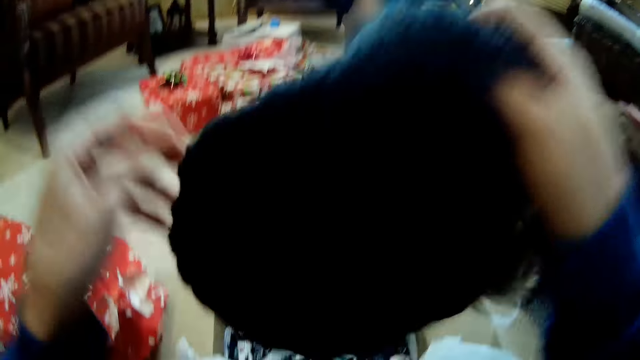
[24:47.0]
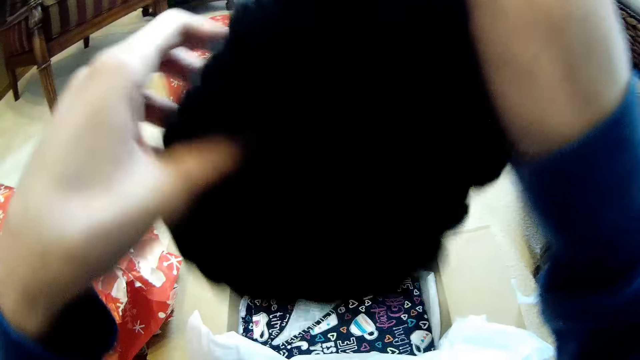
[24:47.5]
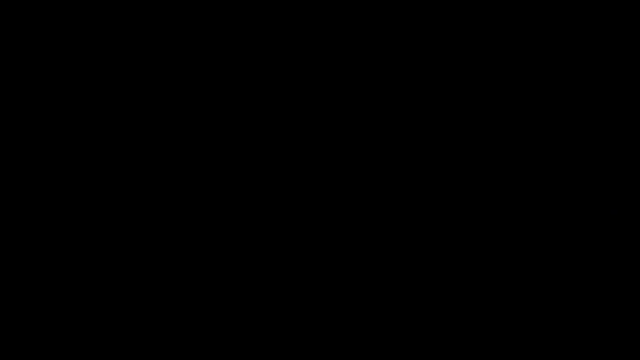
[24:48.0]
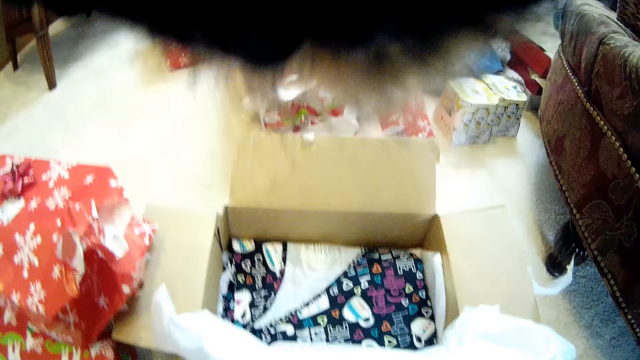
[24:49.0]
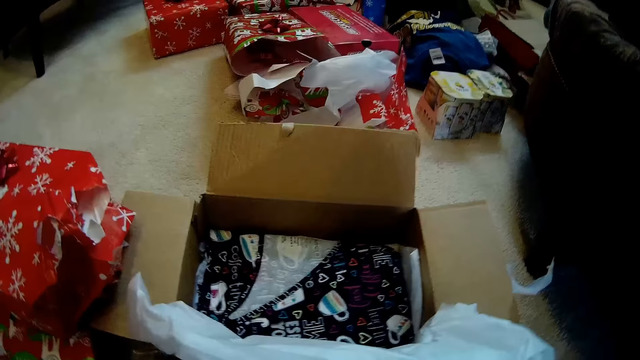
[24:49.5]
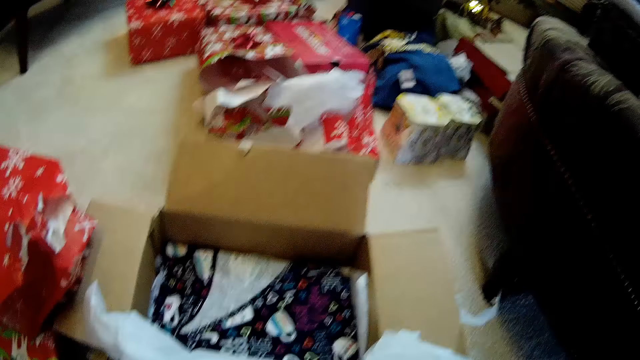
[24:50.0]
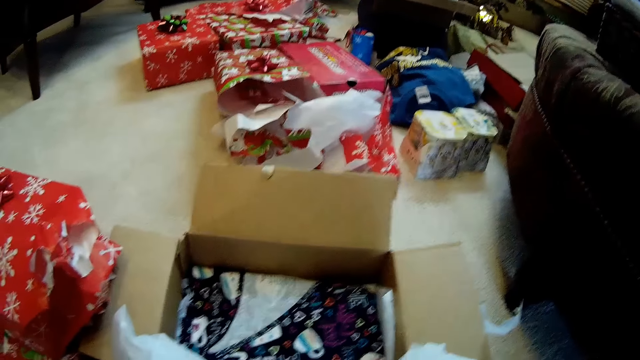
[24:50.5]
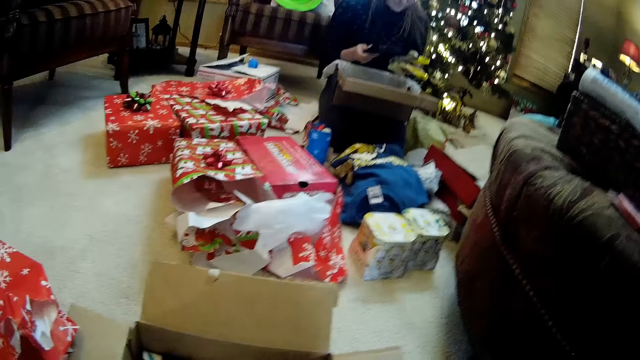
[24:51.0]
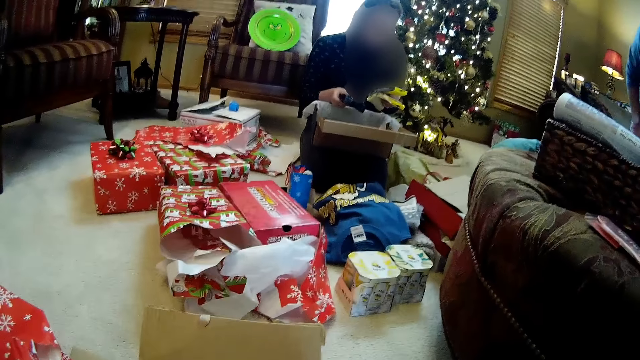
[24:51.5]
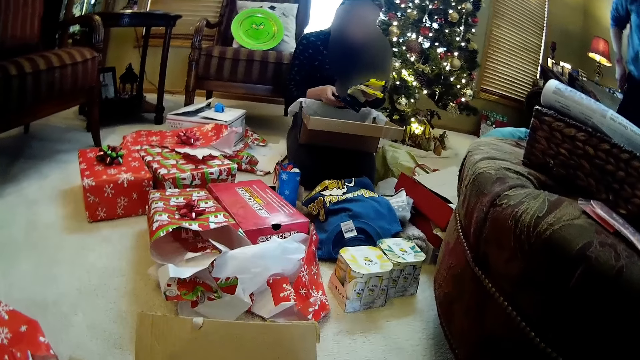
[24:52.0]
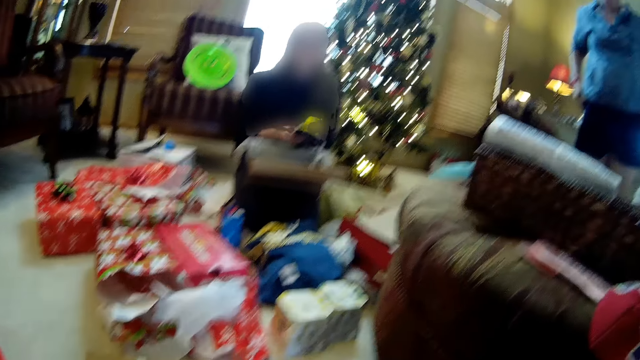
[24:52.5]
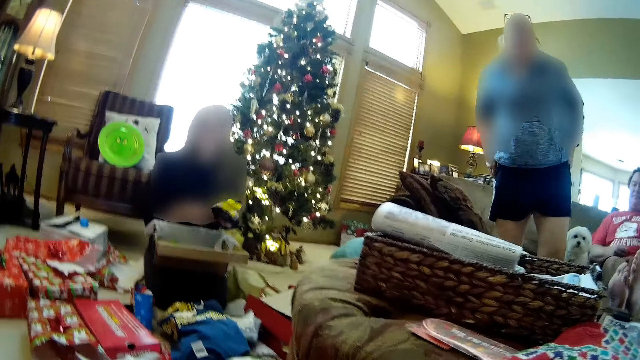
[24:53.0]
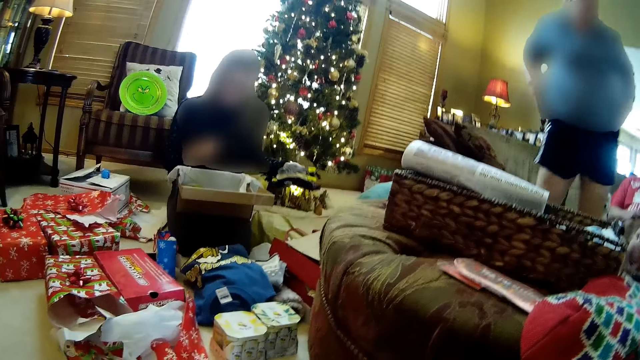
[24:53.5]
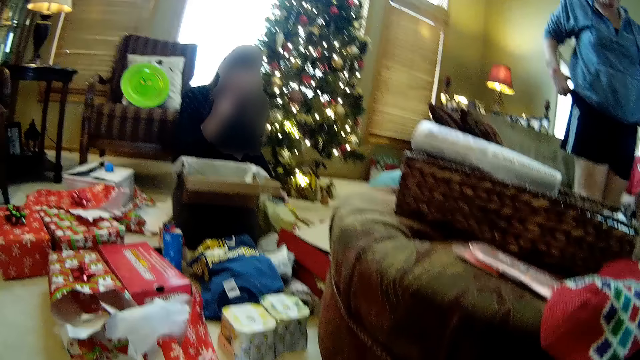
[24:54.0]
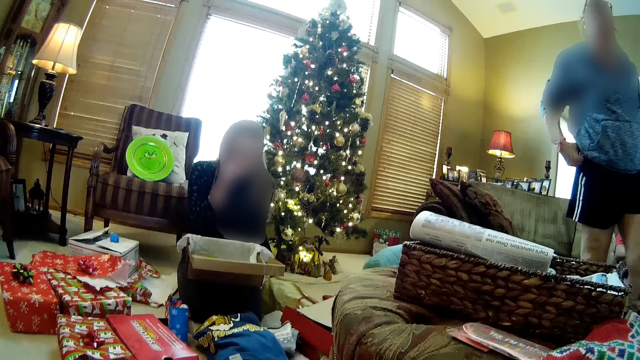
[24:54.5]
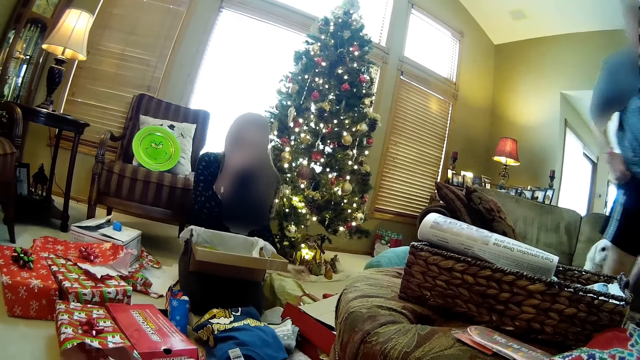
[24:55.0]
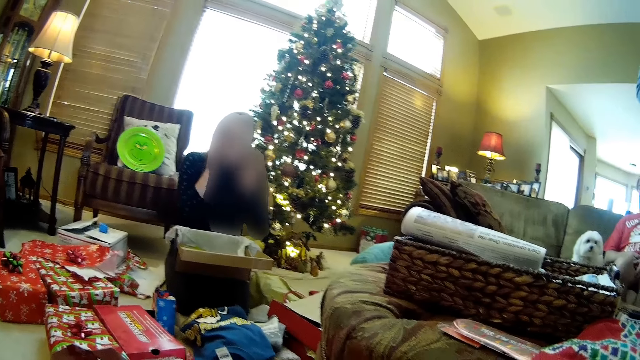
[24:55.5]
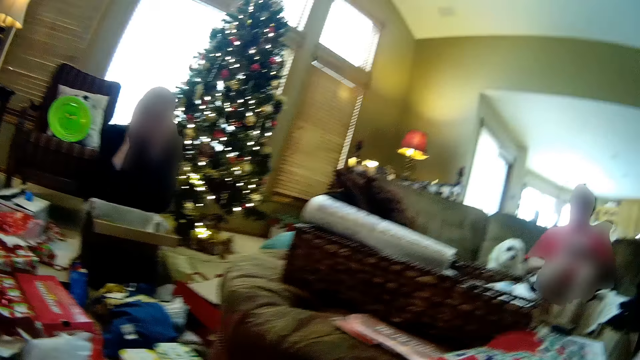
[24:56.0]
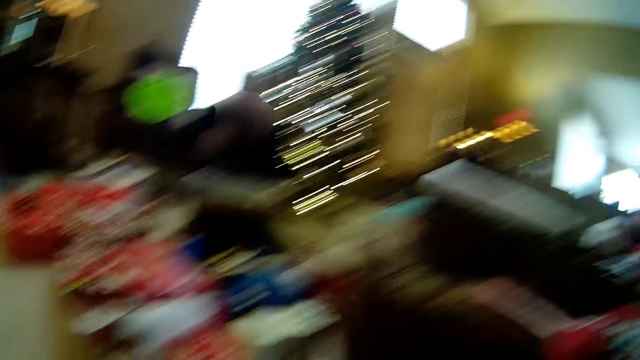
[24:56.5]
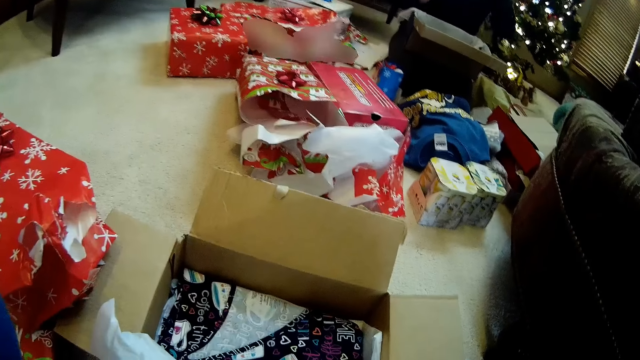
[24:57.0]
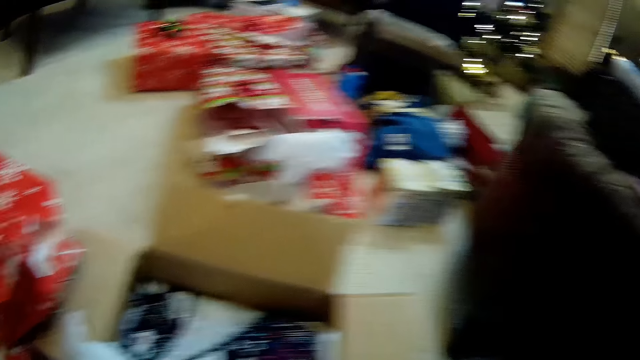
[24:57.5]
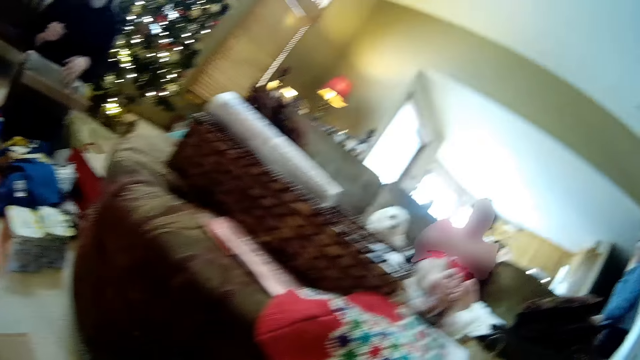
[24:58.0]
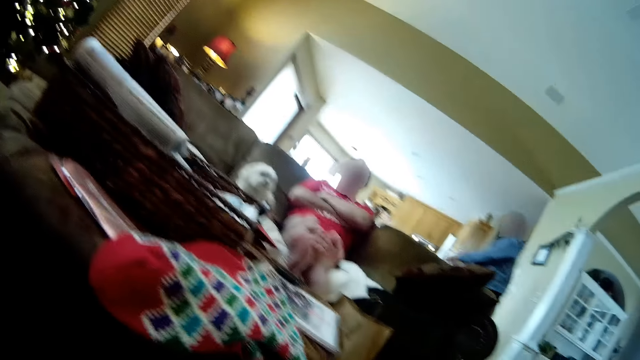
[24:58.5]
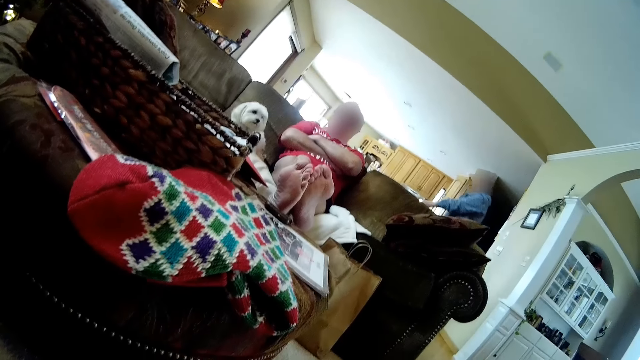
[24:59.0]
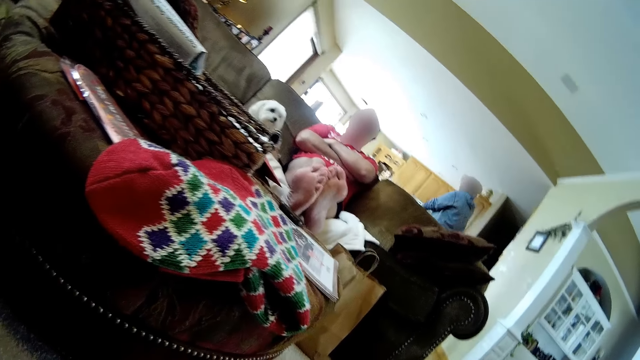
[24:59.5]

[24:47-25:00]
The camera wearer holds a beanie hat in both hands. They wear the beanie hat with both hands. Another lady stands up from the couch. The first lady drops the pair of socks on the floor with her left hand. The other lady walks away from the couch. The other lady walks to a kitchen.
